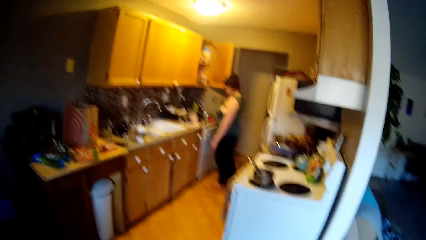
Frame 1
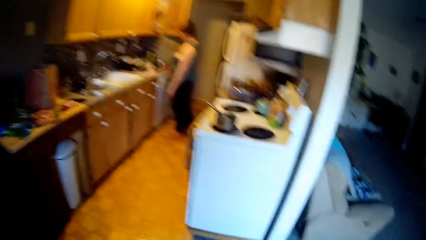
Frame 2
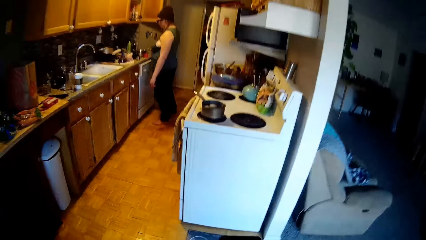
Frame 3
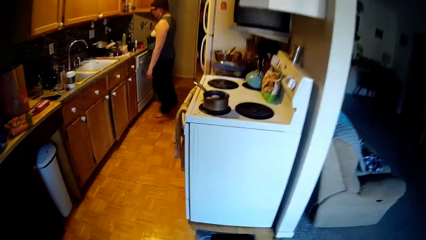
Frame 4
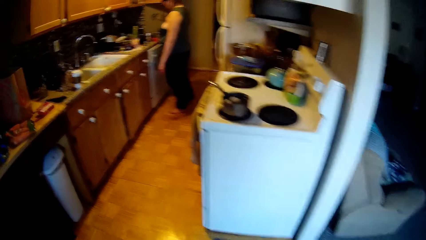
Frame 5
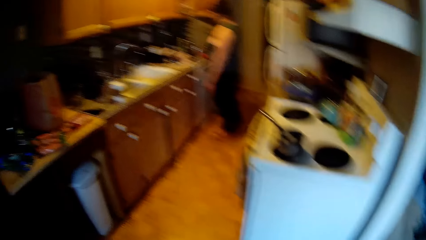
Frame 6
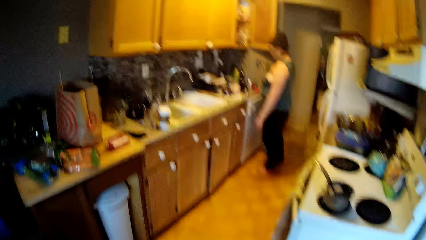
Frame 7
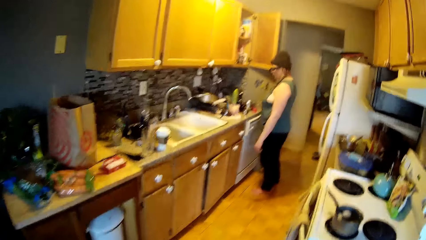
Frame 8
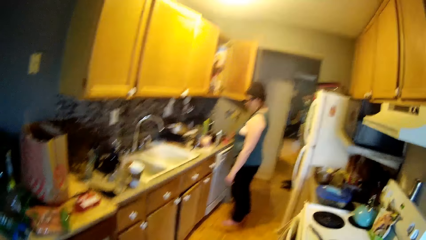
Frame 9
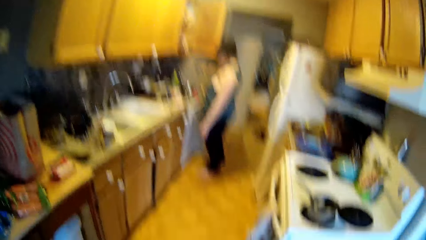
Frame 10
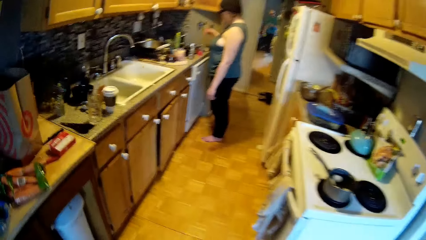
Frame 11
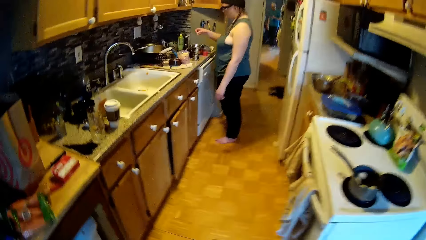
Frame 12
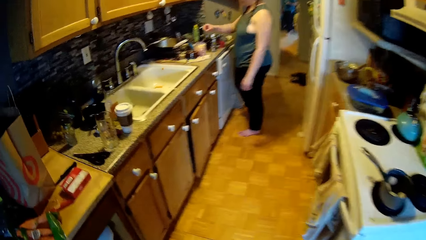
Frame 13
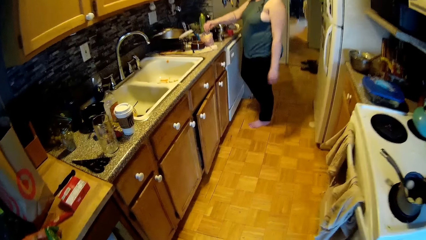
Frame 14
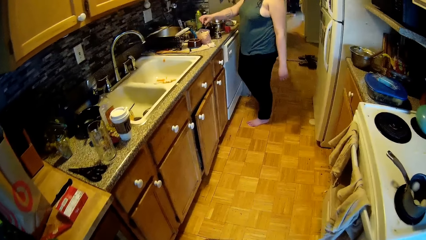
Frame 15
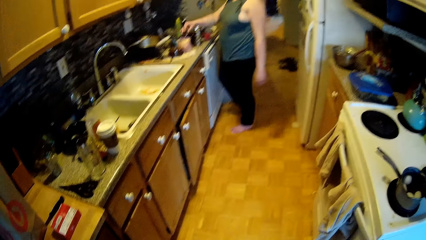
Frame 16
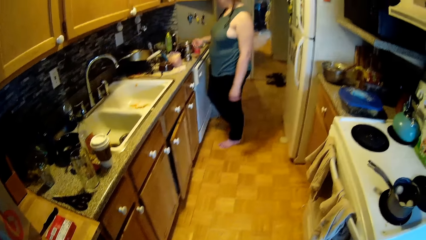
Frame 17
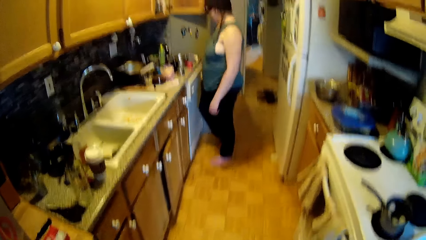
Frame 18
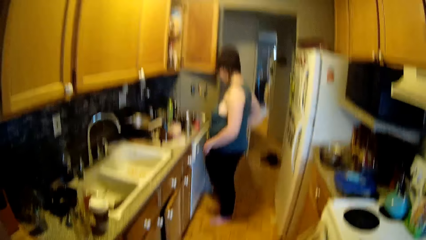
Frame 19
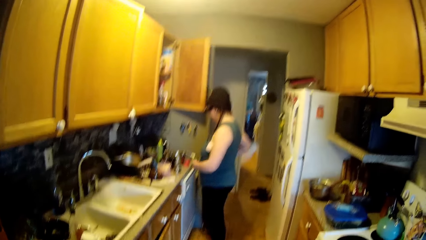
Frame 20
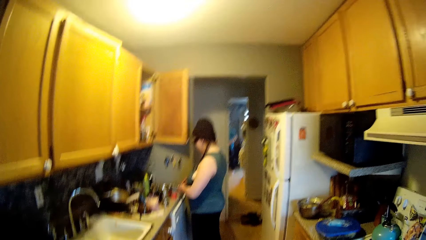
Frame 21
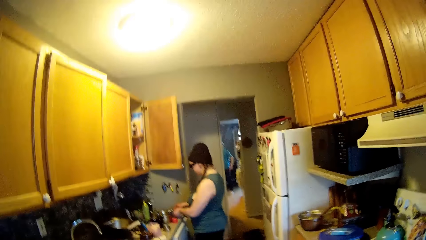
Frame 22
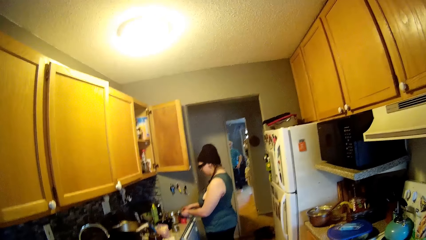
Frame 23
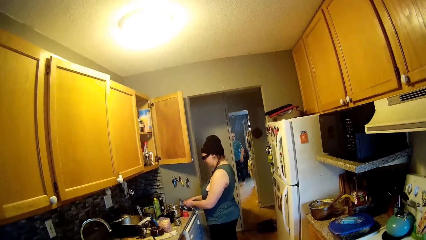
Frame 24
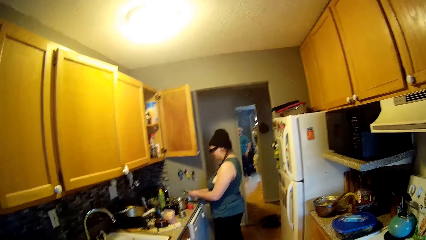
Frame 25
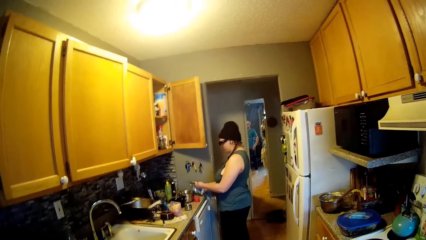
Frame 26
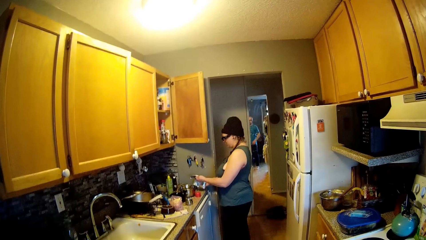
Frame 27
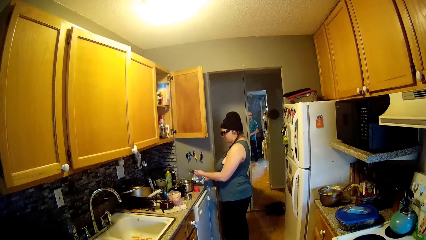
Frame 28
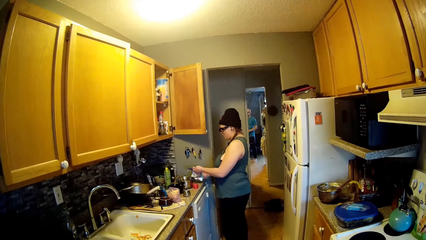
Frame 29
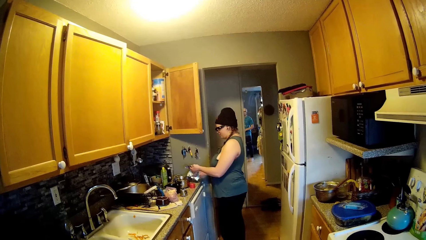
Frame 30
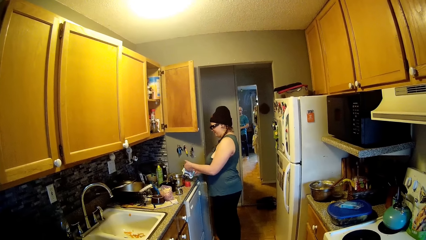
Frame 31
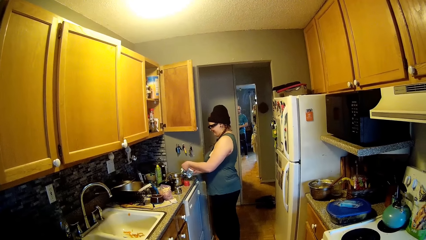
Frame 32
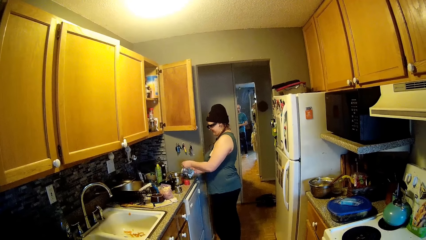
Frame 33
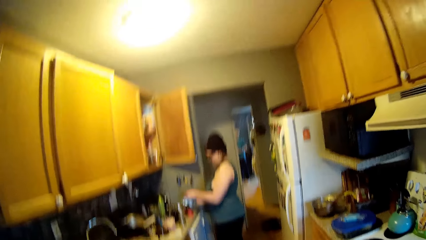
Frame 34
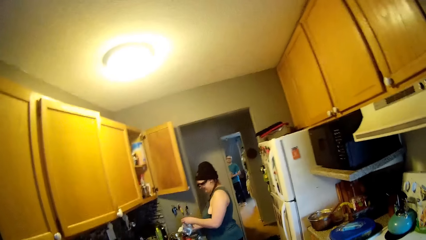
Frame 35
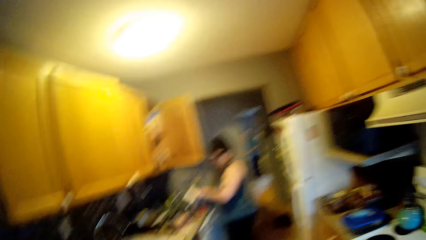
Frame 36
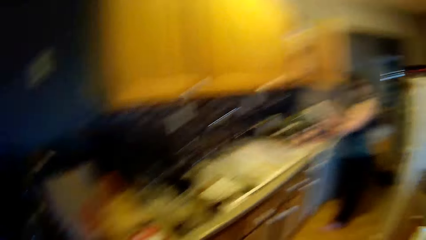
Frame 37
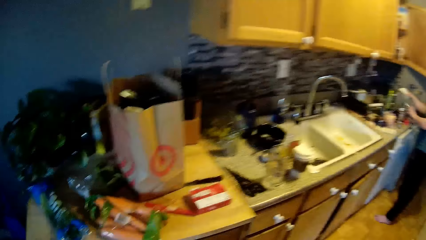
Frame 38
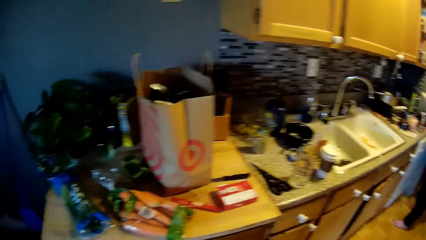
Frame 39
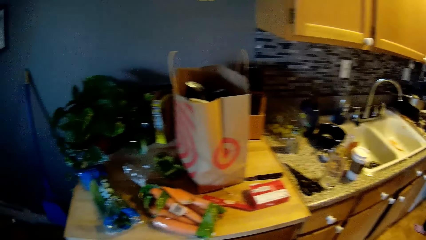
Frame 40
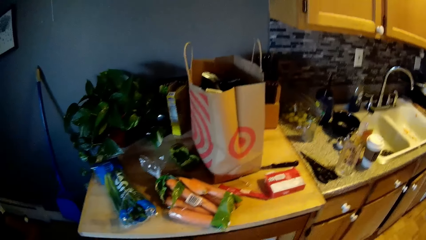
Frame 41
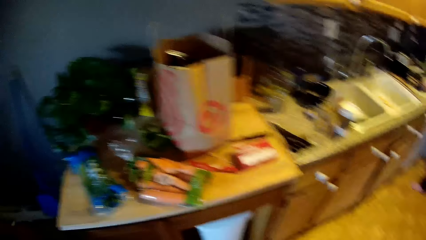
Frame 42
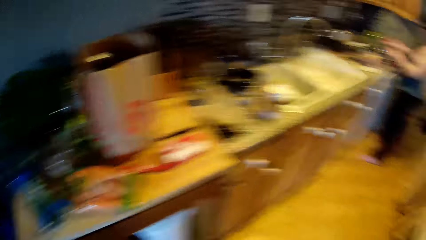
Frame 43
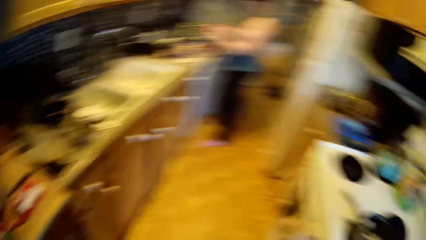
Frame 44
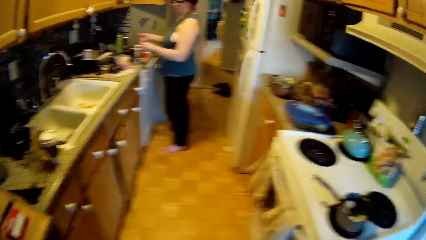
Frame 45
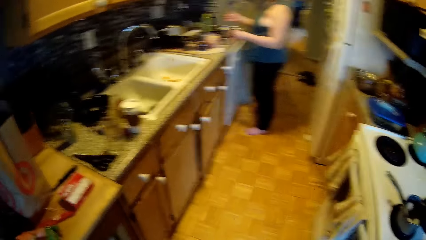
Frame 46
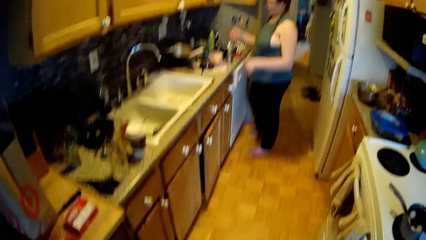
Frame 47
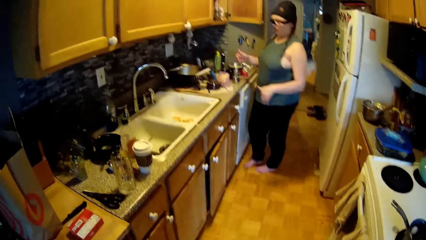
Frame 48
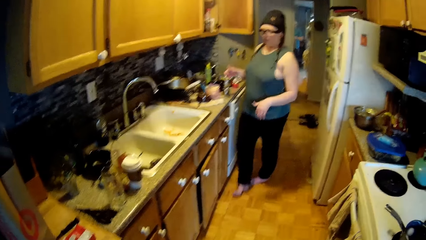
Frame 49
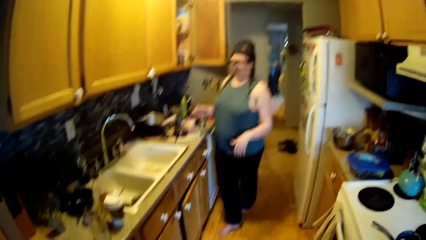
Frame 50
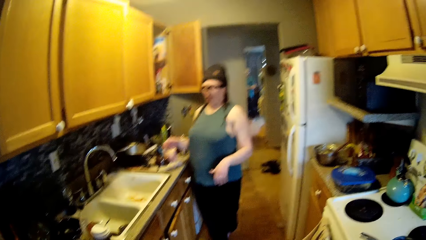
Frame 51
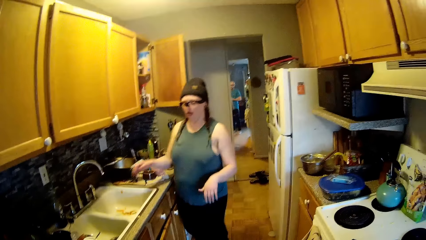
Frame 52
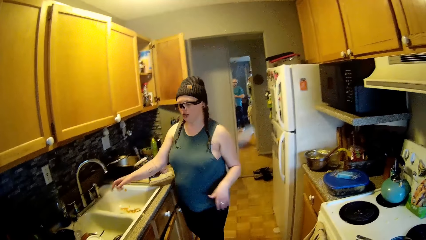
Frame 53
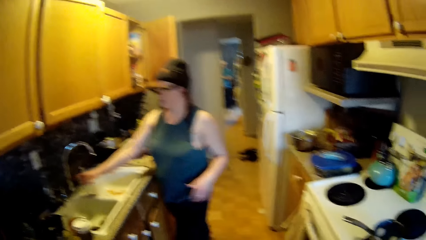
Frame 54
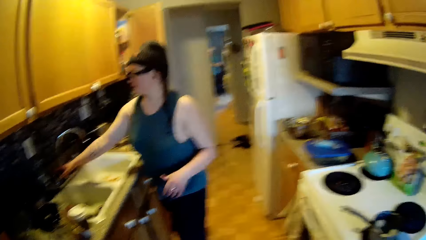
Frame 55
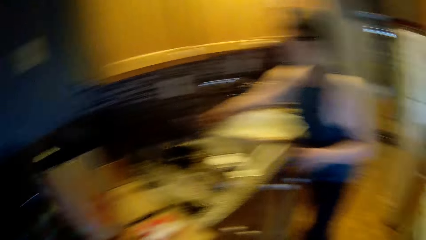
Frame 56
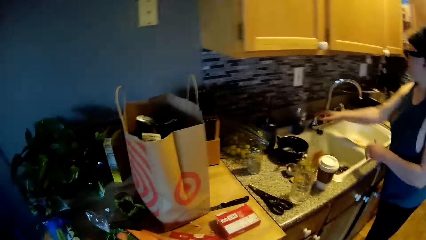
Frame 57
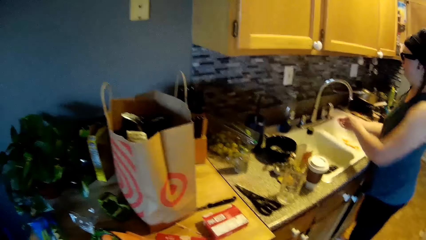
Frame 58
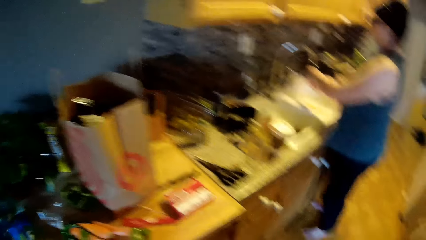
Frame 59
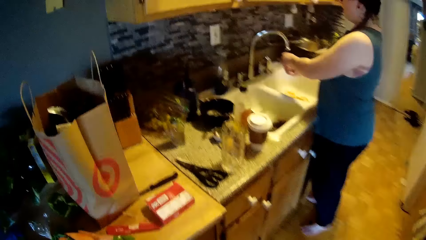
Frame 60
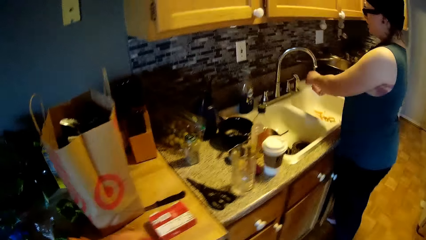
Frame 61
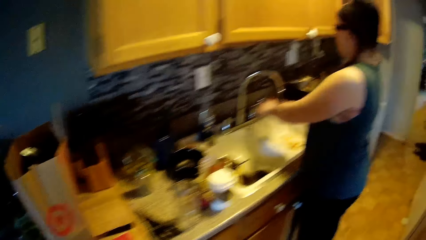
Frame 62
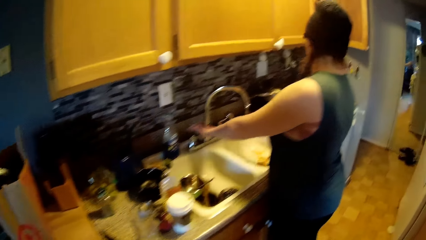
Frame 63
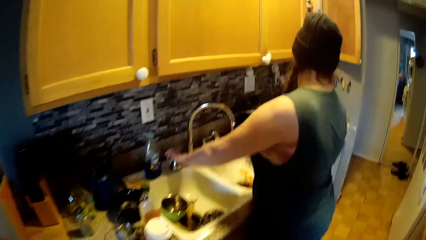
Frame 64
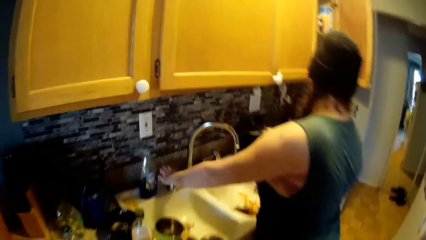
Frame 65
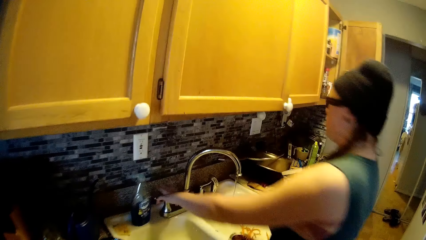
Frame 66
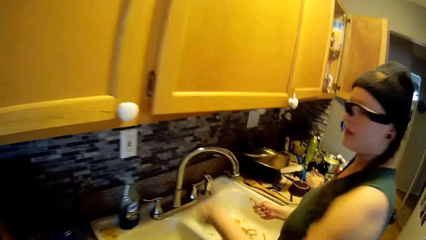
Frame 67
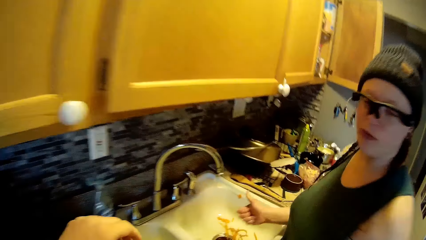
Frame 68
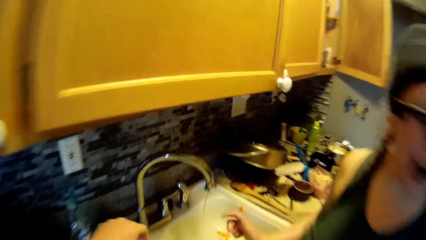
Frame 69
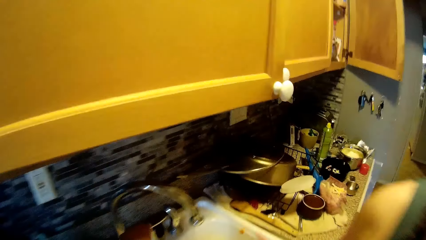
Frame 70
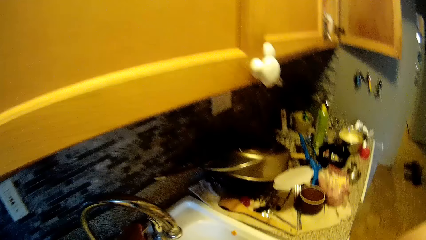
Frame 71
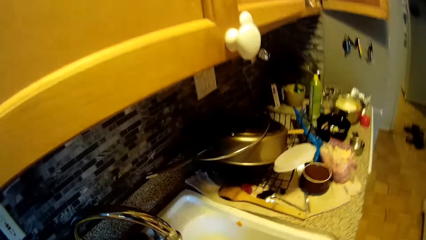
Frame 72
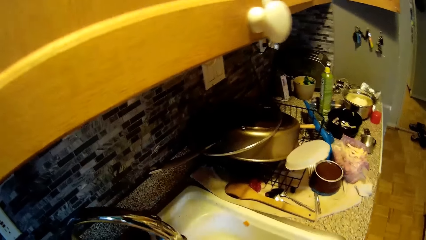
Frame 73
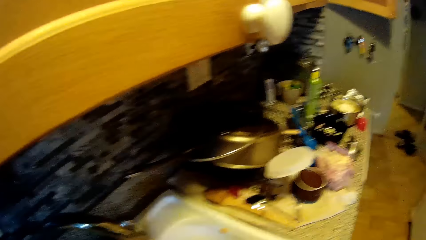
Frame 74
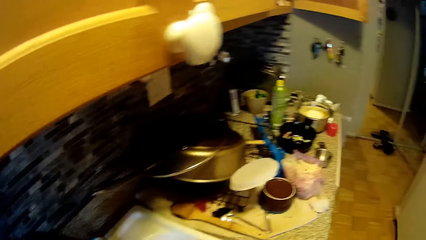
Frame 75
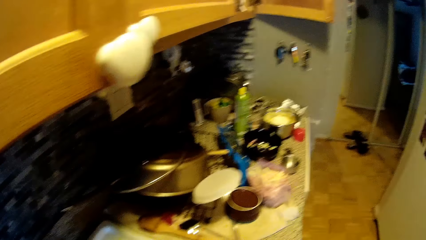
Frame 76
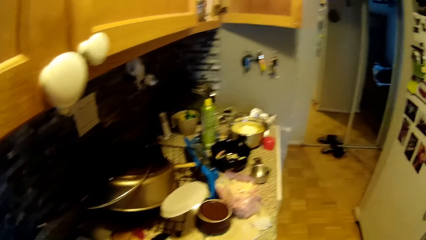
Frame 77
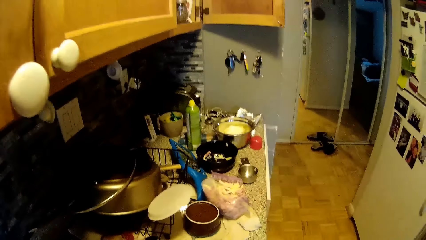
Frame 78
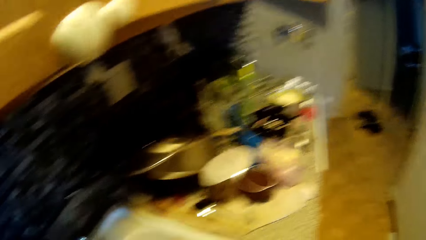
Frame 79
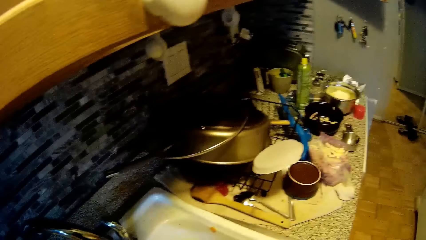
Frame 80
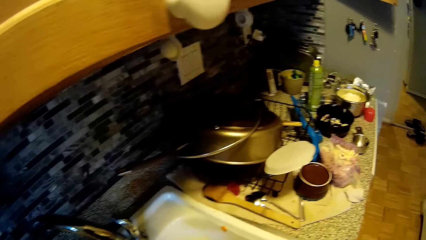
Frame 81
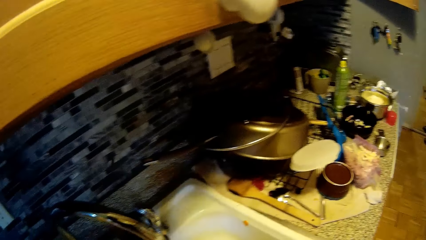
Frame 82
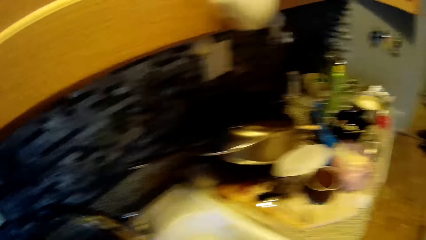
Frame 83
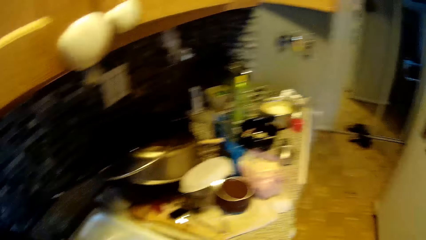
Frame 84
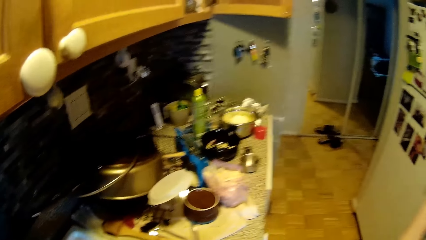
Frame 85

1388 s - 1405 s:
The camera wearer walks from the dining room to the kitchen. A woman does something. The woman unwraps a foil with both hands. The woman holds something. The camera wearer looks around. The woman moves around. The woman turns on a tap on the sink with her right hand, washes her hands with the water from the tap, and turns off the tap with her left hand. The woman holds the tap. The camera wearer turns on the tap on the sink with his left hand.
